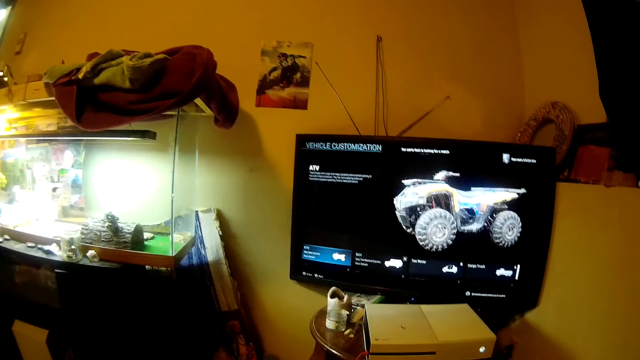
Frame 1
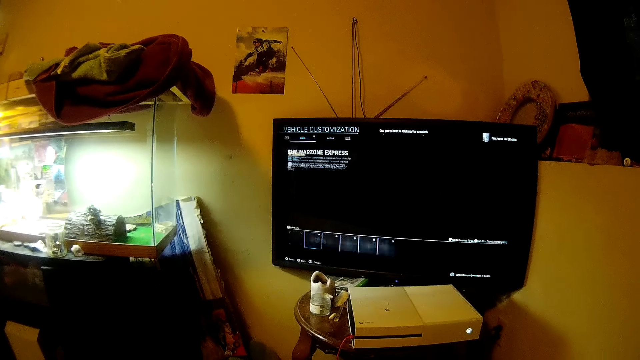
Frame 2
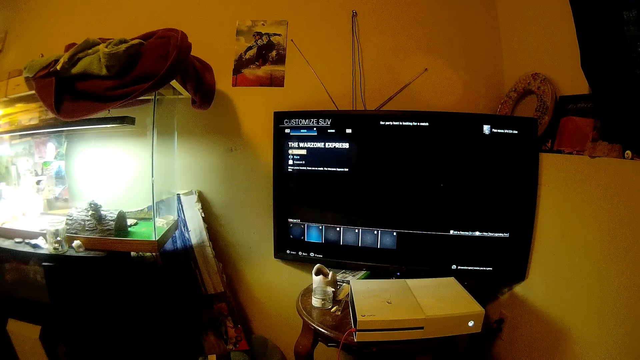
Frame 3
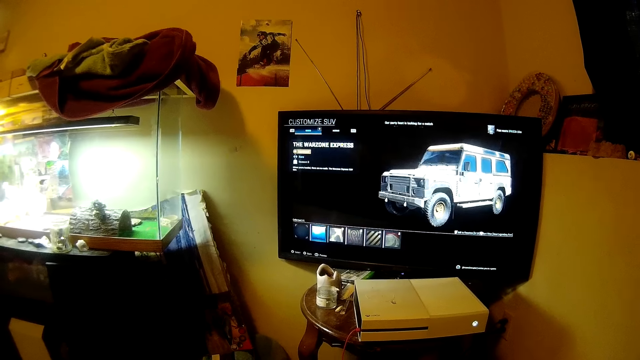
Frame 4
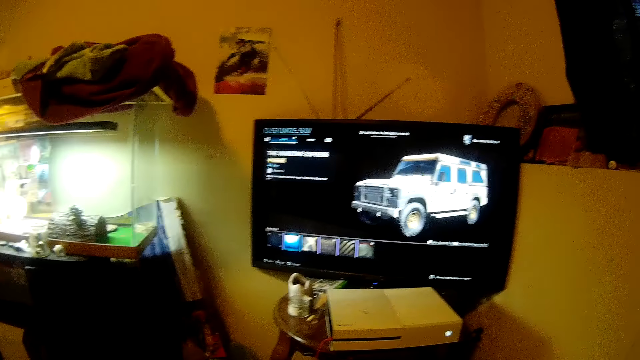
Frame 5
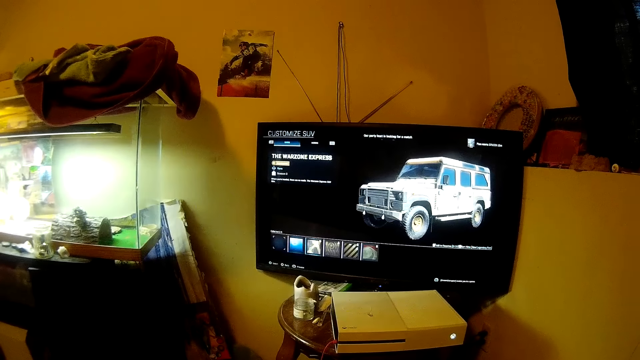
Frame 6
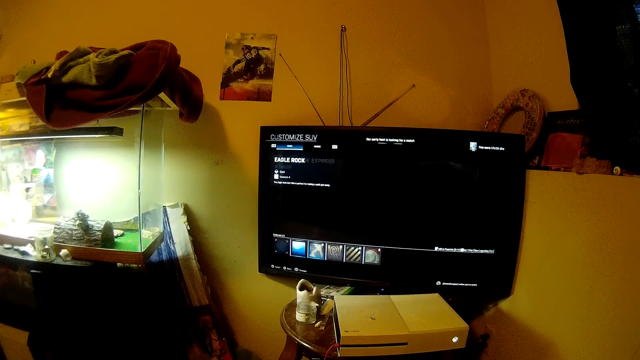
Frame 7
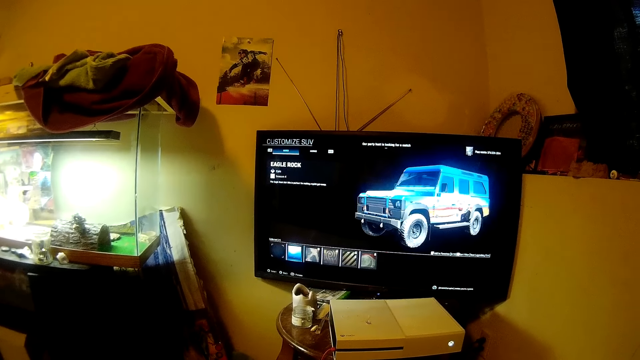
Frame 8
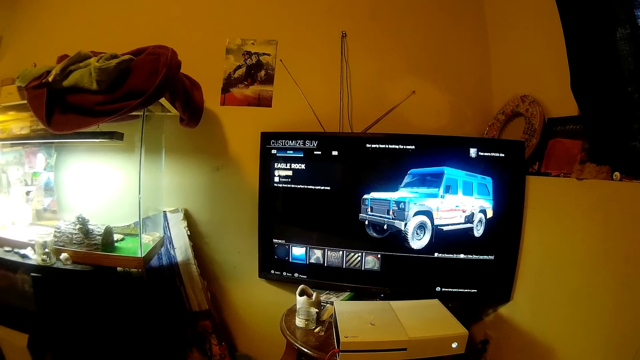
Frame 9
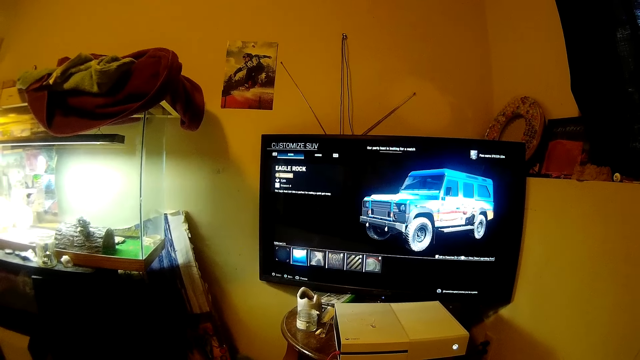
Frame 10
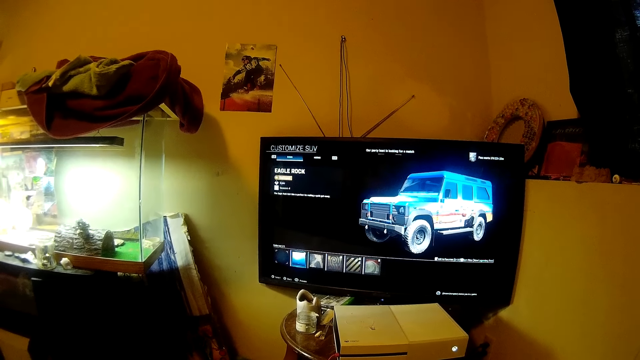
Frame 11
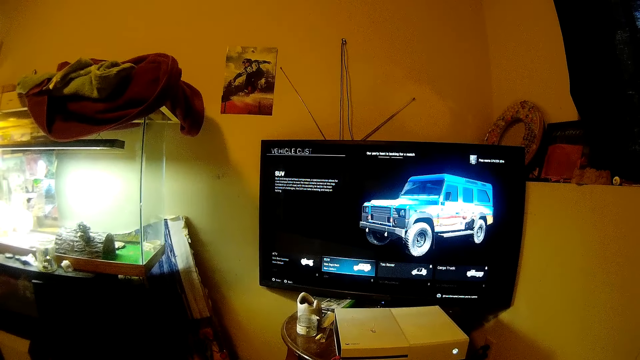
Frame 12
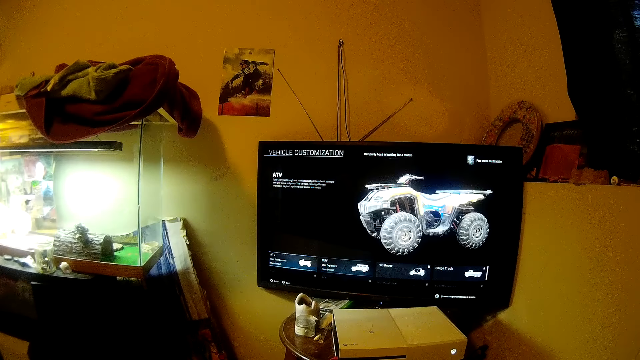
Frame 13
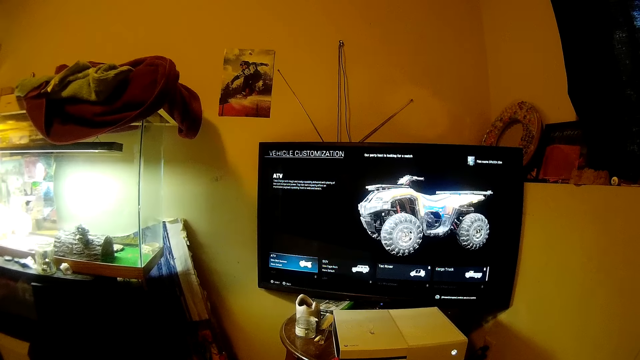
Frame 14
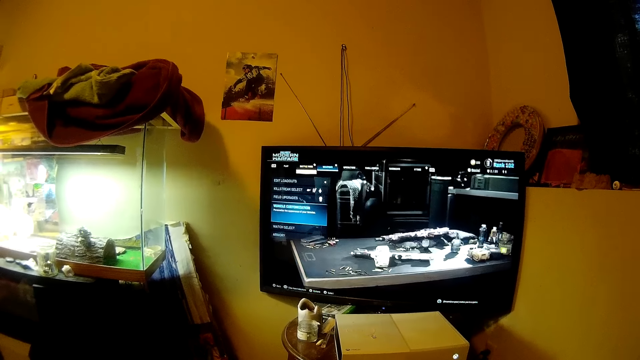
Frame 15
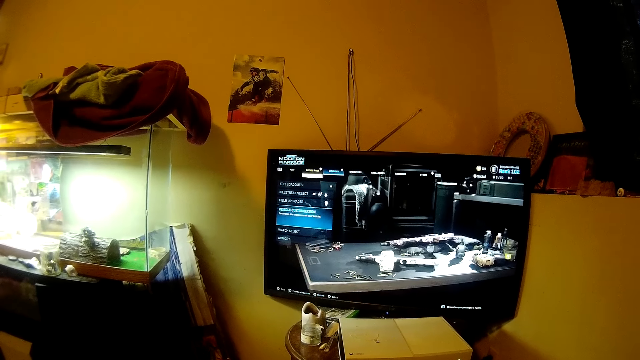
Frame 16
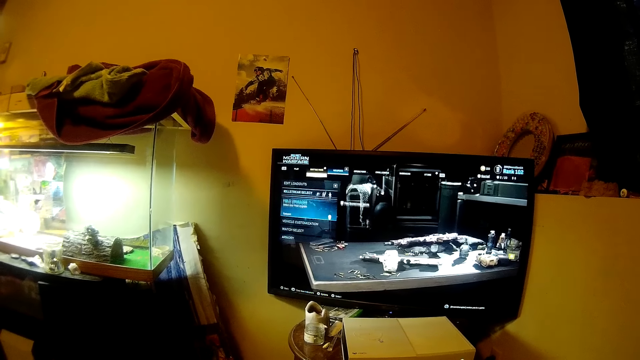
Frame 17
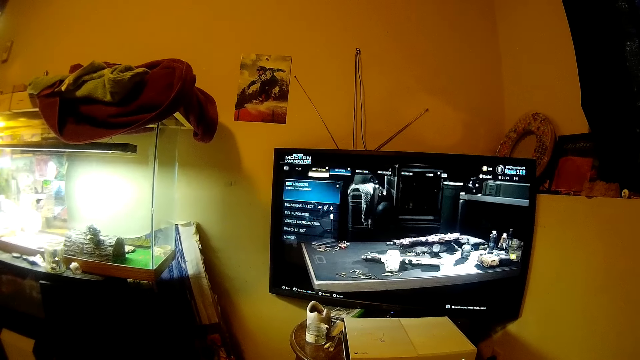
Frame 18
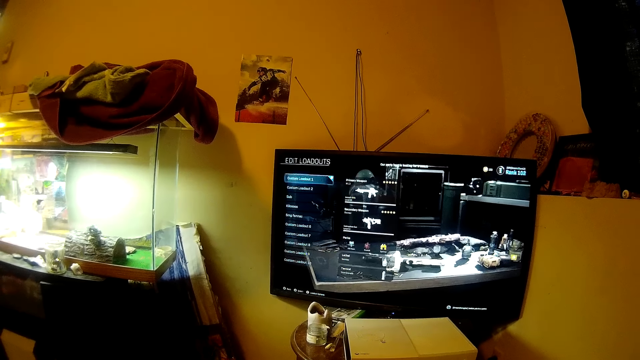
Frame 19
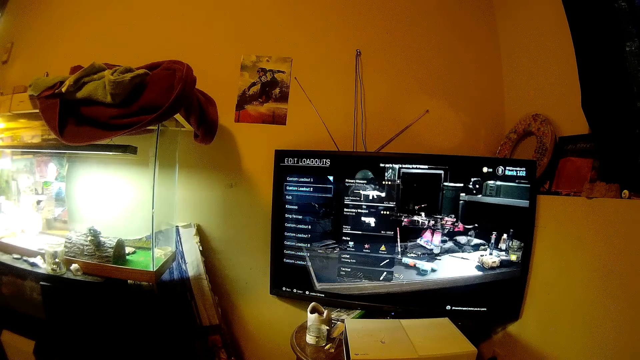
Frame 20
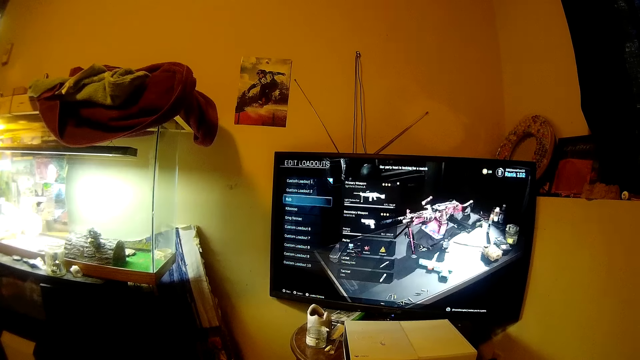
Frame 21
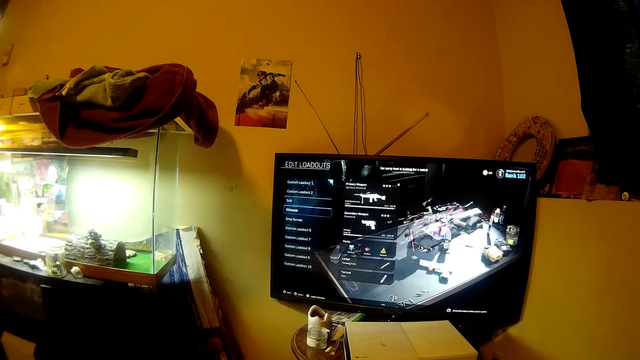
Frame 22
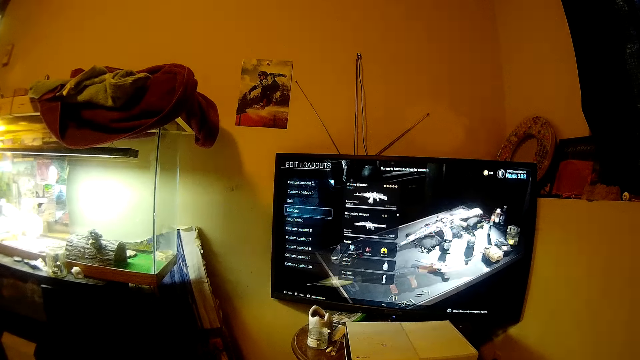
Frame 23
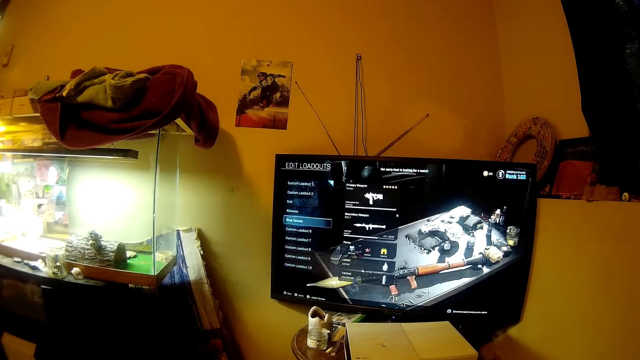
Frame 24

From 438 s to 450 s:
The camera wearer operates on the screen.

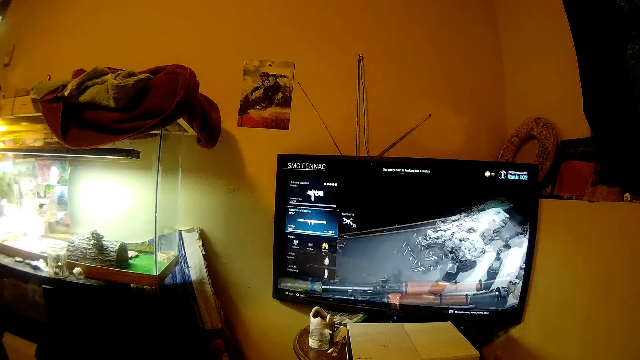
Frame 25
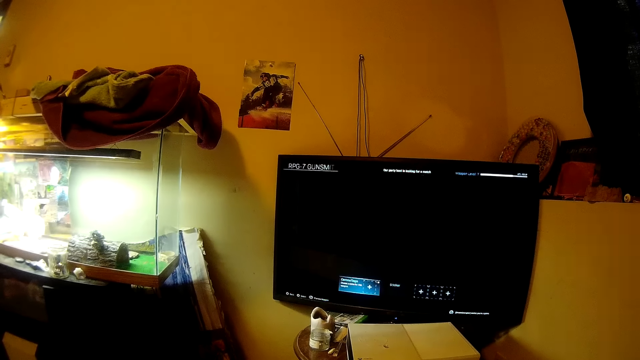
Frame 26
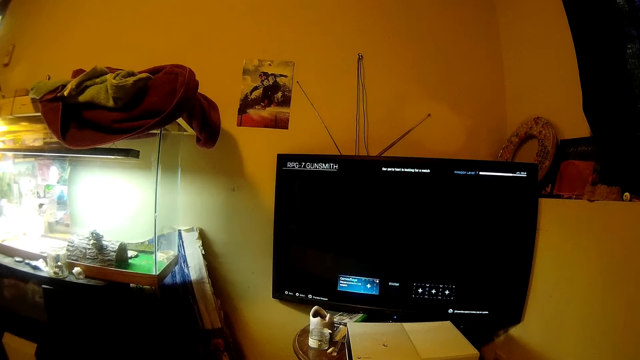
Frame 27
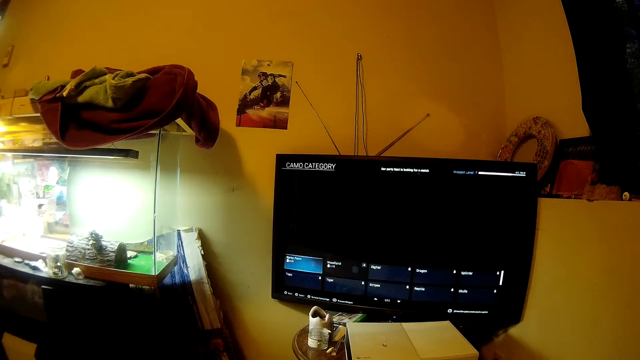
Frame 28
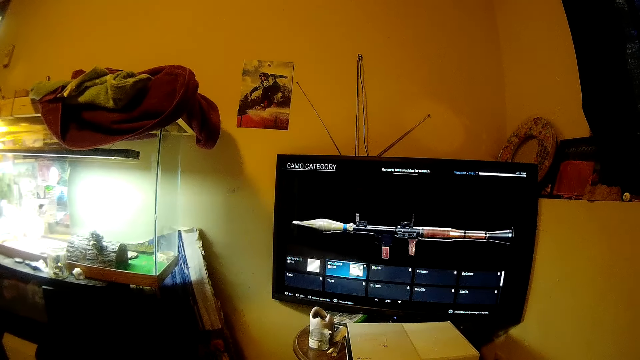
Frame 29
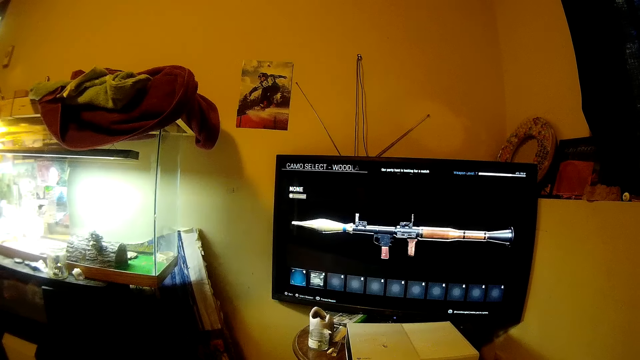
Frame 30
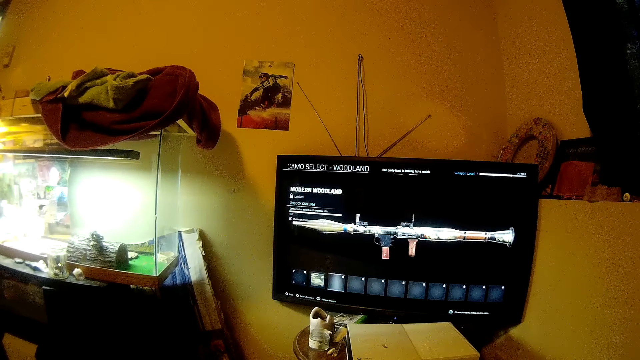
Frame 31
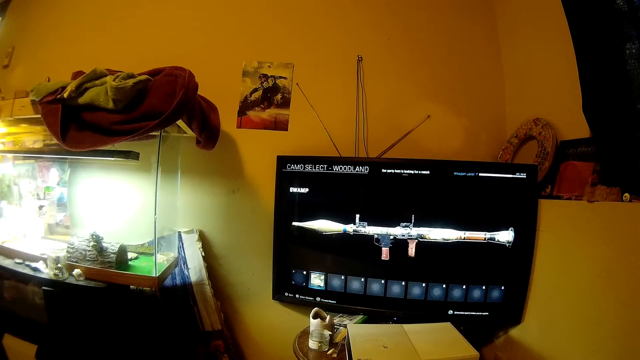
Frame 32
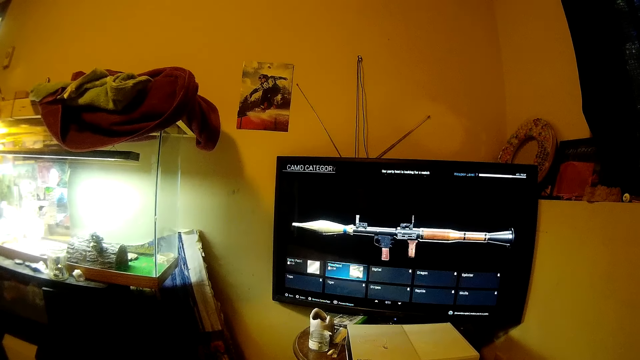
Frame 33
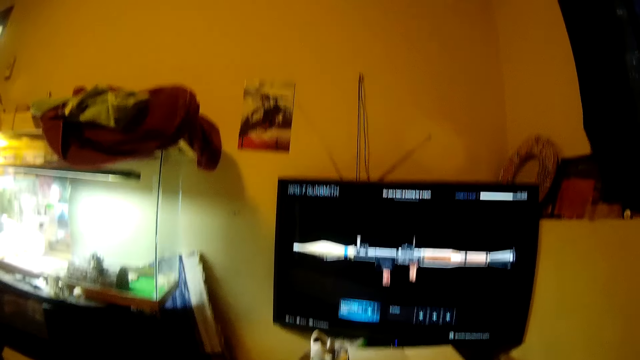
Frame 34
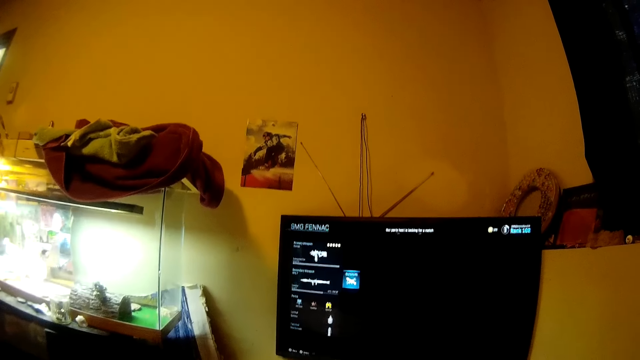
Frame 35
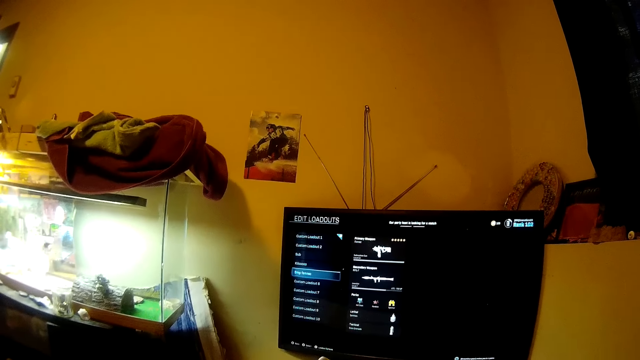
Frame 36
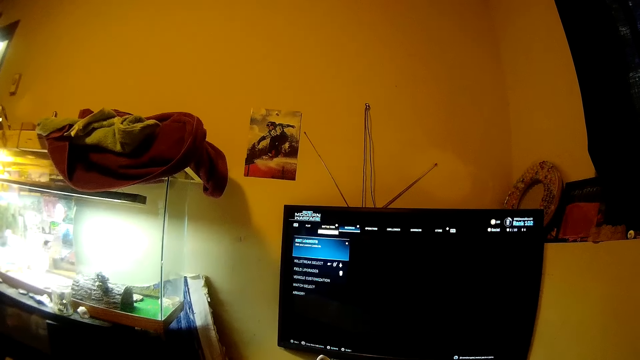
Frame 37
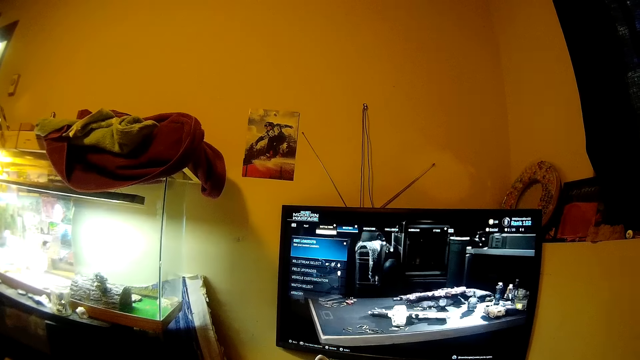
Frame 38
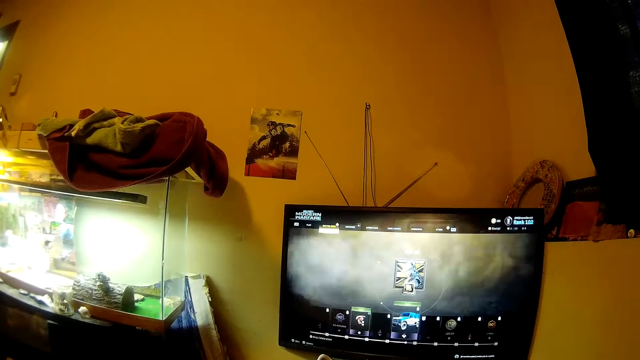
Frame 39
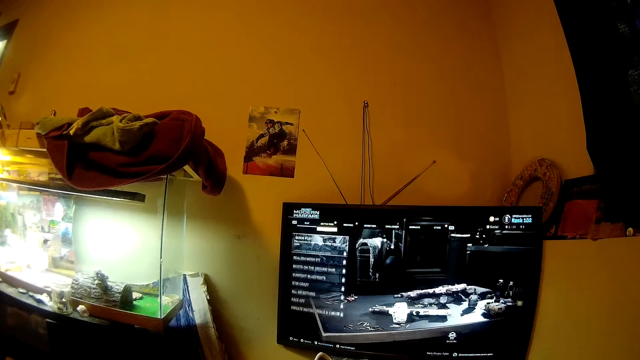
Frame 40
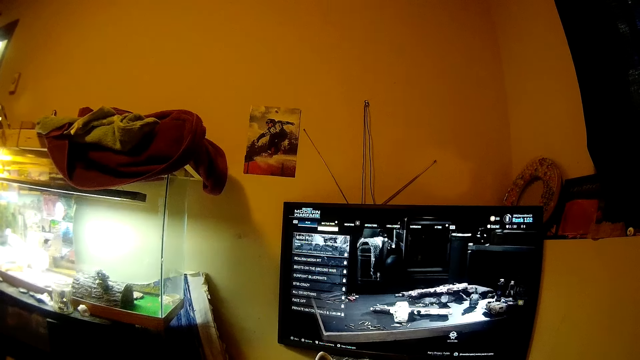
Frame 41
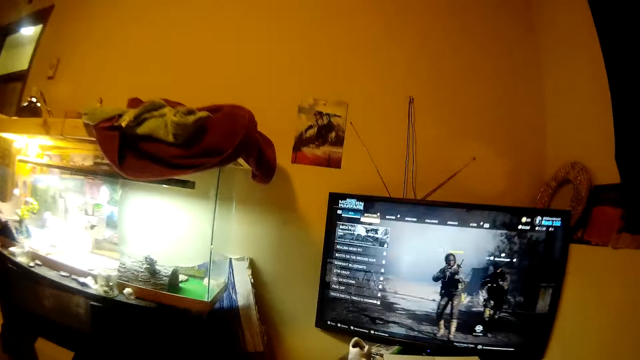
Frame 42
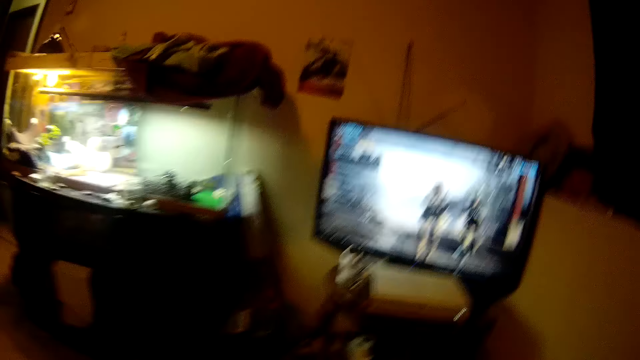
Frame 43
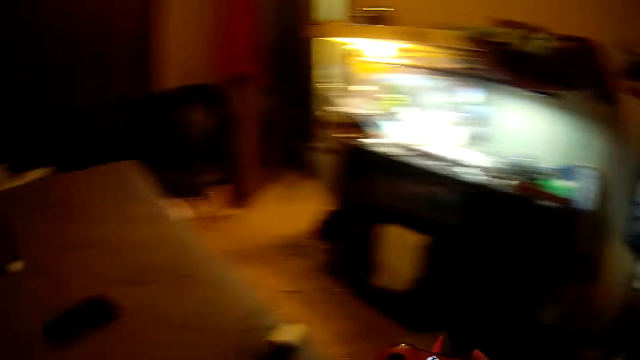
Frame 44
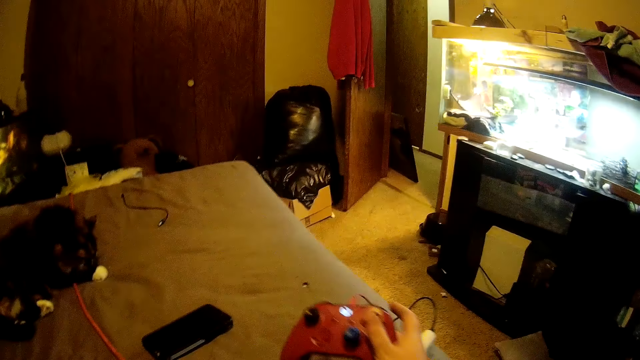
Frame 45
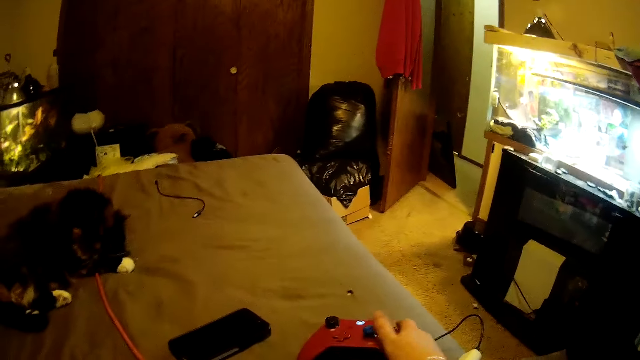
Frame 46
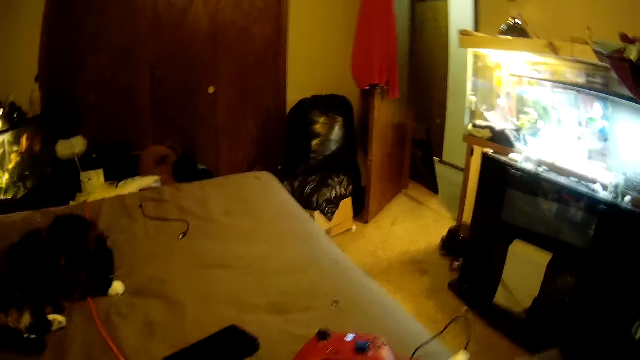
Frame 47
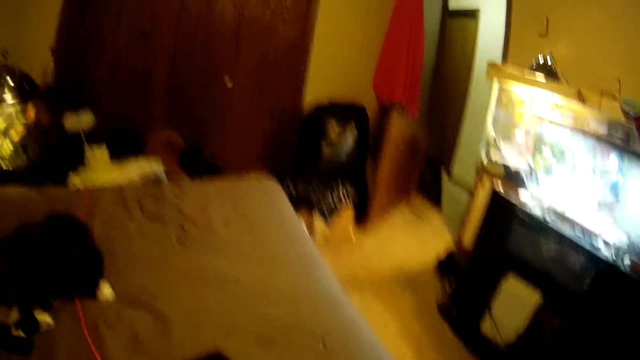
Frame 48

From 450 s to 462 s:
The camera wearer starts a new game. They talk. They control the game.
